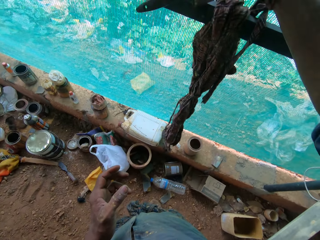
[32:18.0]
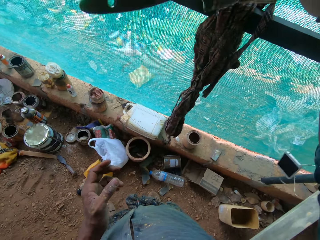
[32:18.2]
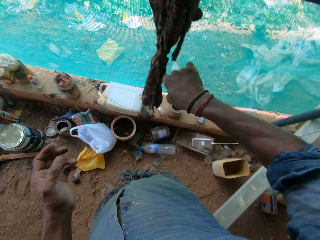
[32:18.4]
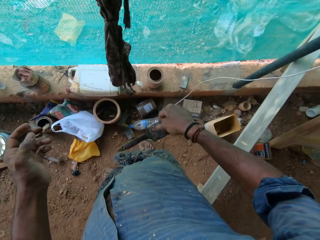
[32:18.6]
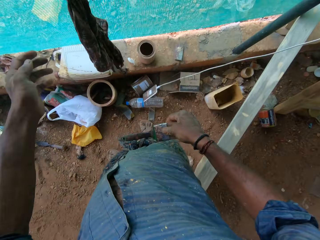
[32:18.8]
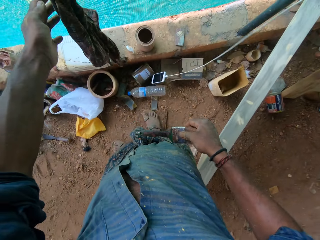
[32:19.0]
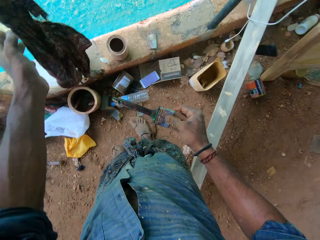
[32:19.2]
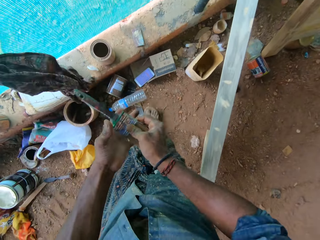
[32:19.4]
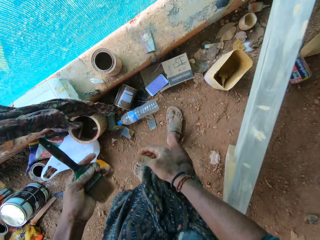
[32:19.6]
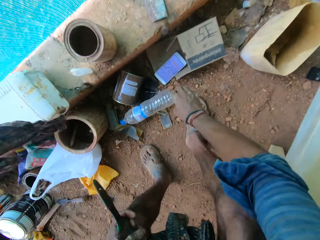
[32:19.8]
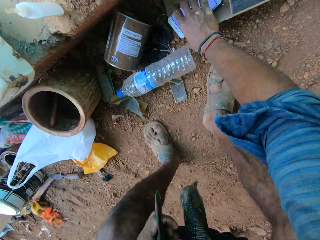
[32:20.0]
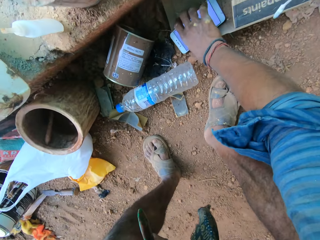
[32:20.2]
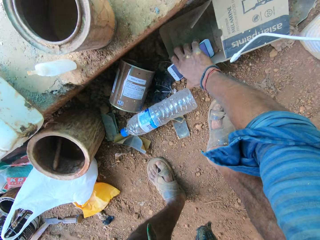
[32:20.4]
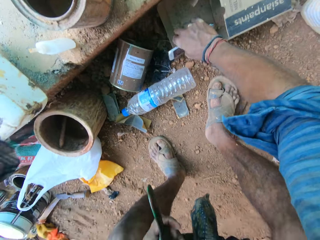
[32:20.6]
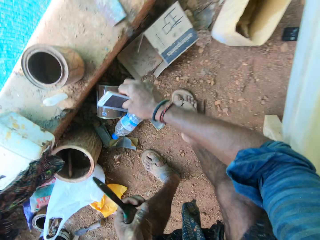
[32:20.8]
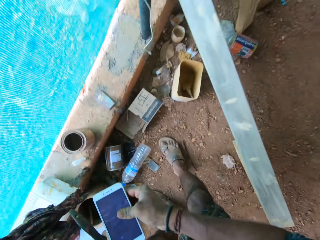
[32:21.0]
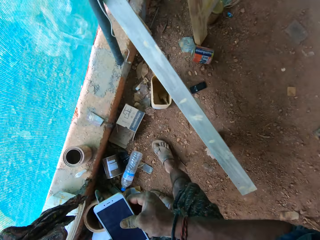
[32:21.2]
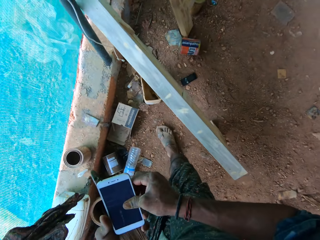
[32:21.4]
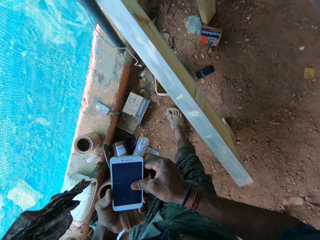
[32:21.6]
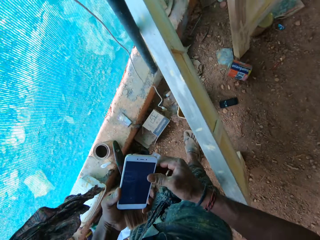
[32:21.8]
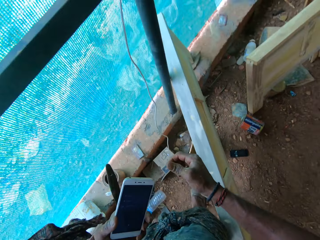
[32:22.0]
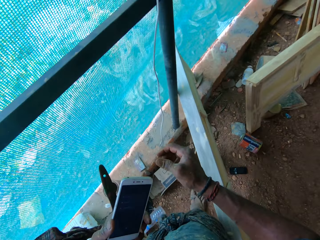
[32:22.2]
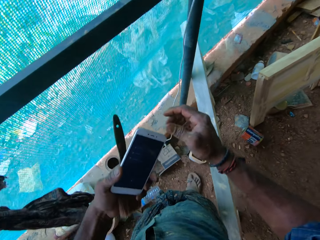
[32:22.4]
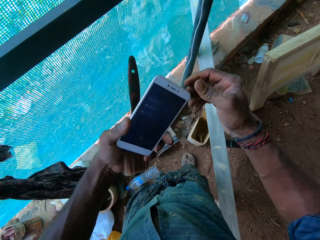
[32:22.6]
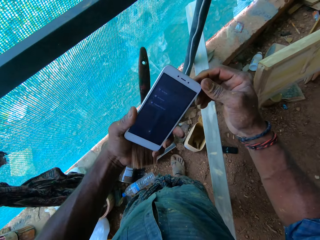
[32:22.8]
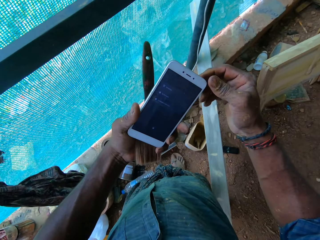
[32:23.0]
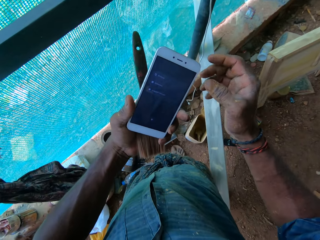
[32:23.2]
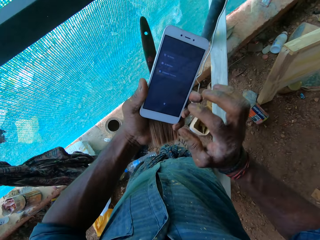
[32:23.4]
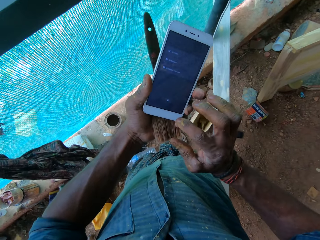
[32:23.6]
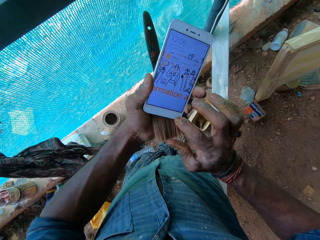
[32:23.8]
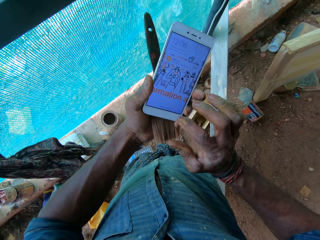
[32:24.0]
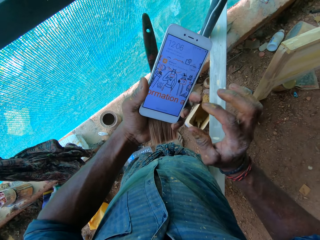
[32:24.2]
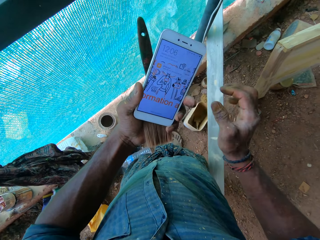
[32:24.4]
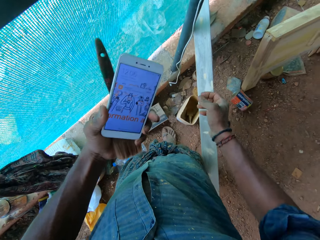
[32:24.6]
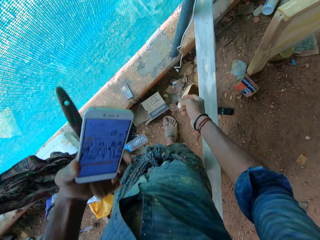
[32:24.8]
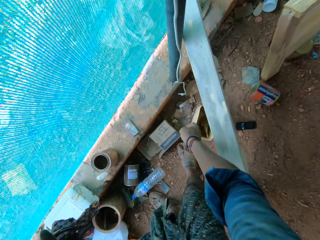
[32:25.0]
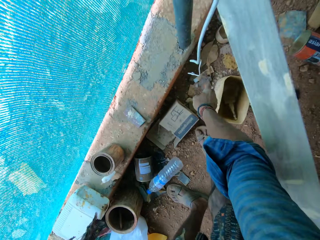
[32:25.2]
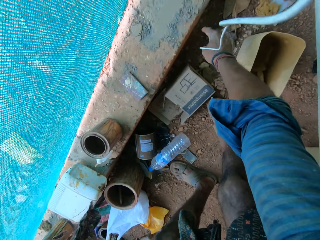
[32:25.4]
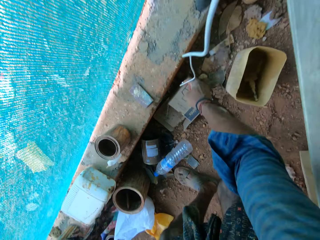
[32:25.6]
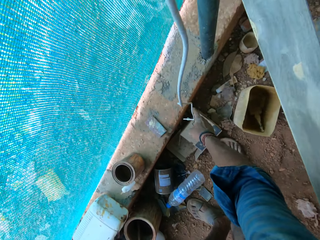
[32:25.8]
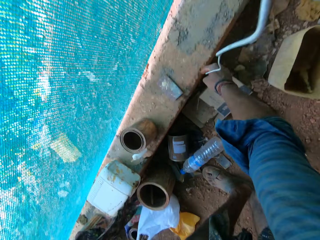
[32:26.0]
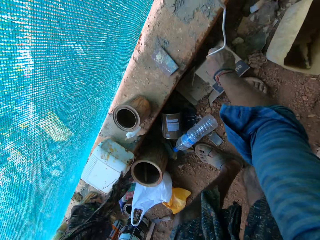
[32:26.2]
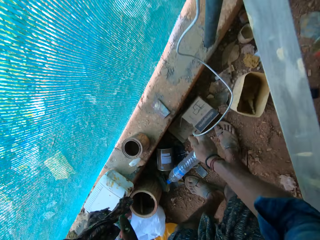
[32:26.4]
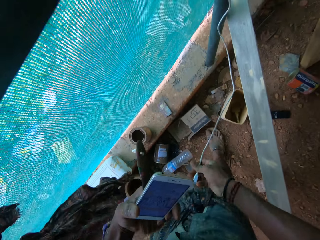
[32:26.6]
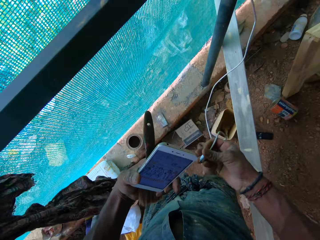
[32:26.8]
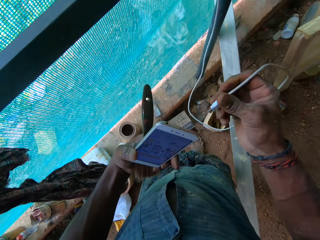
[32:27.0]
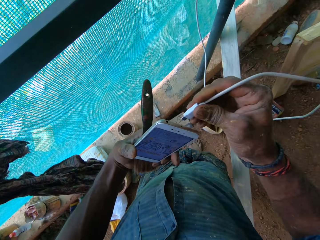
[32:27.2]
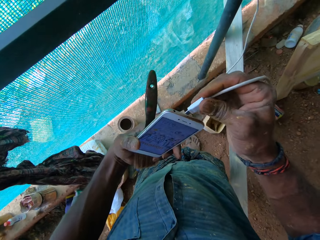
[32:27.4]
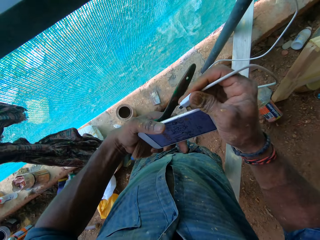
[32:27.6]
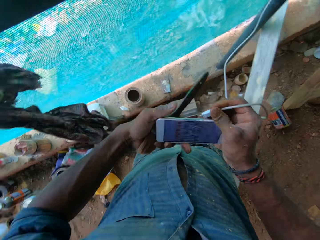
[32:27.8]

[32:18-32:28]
The camera wearer touches the piece of cloth with his left hand. He passes the paintbrush from his right hand to his left hand. He picks up a phone from the ground with his right hand. He holds the phone in his hands. He puts the phone on the left hand. He presses the phone with his right hand. He picks up a charger cord with his right hand.

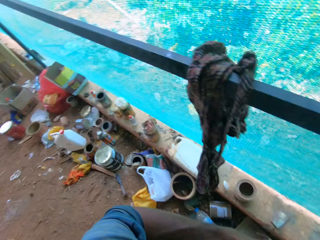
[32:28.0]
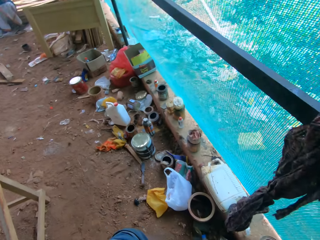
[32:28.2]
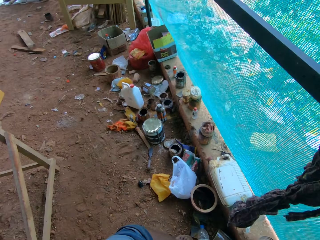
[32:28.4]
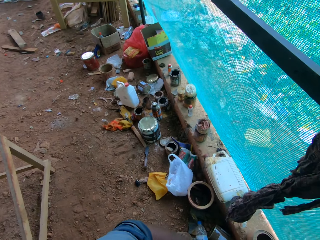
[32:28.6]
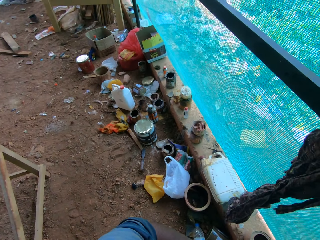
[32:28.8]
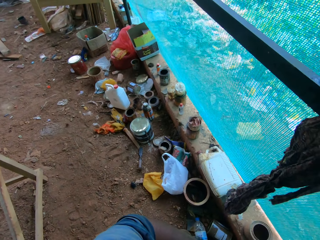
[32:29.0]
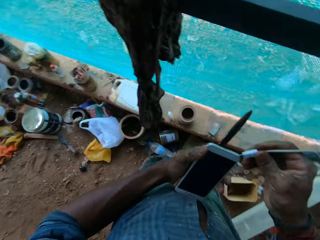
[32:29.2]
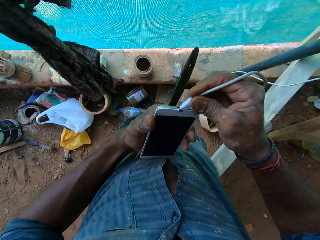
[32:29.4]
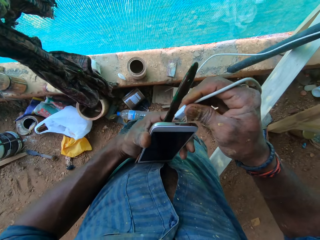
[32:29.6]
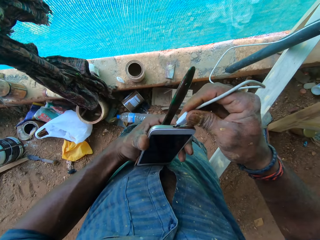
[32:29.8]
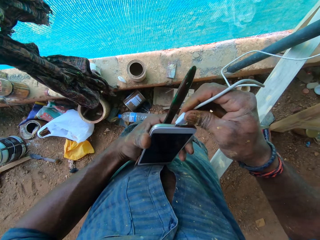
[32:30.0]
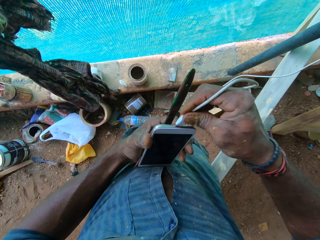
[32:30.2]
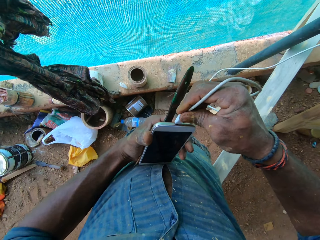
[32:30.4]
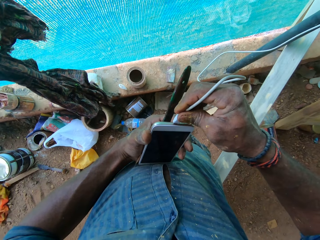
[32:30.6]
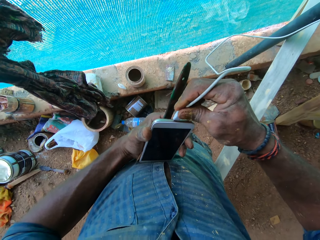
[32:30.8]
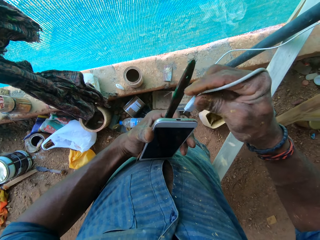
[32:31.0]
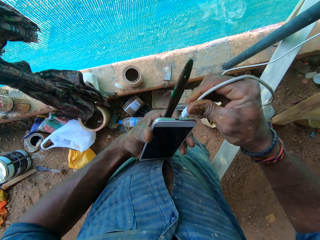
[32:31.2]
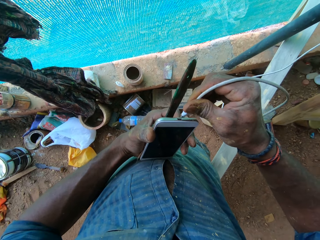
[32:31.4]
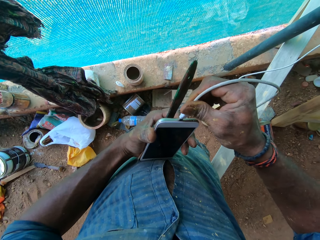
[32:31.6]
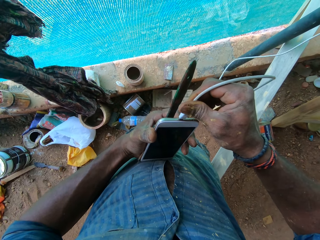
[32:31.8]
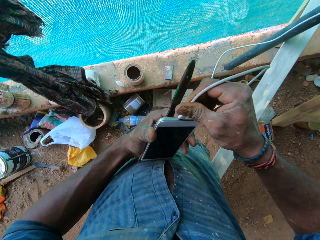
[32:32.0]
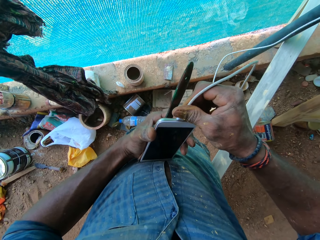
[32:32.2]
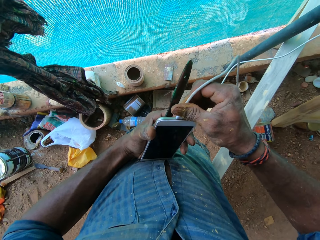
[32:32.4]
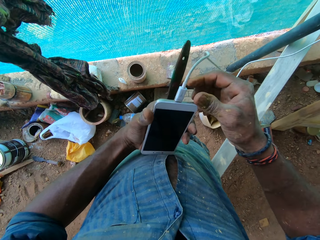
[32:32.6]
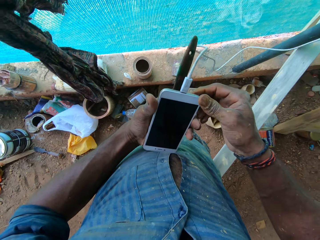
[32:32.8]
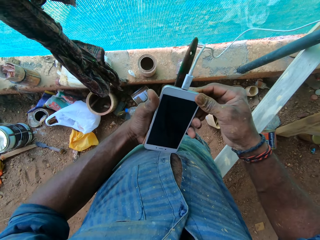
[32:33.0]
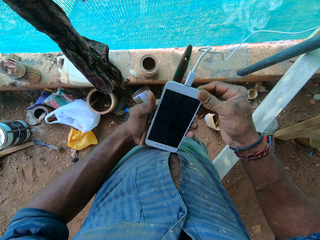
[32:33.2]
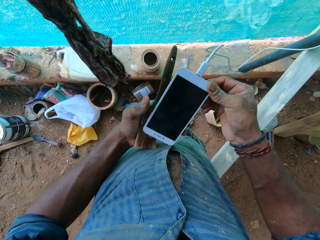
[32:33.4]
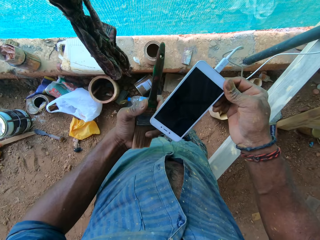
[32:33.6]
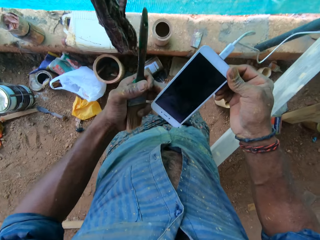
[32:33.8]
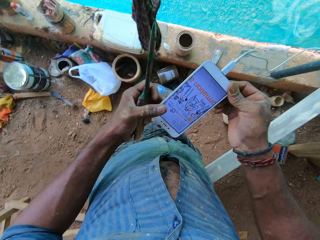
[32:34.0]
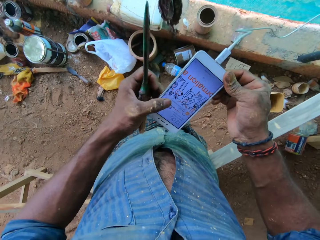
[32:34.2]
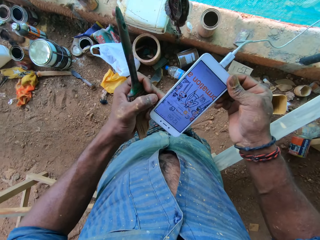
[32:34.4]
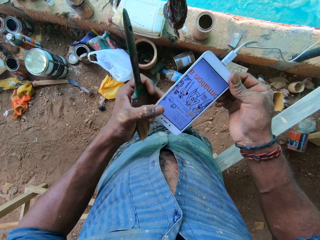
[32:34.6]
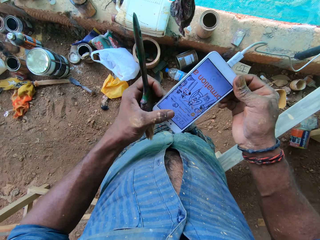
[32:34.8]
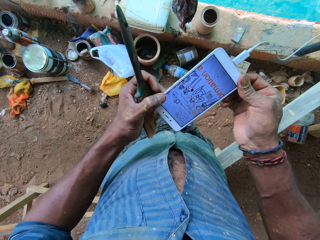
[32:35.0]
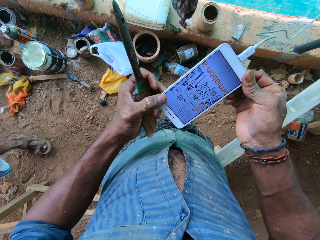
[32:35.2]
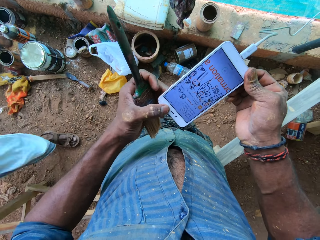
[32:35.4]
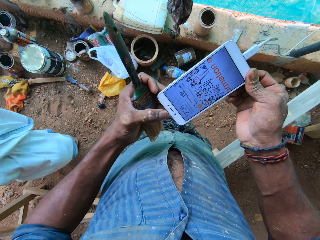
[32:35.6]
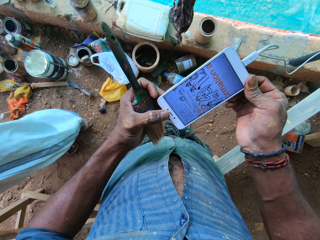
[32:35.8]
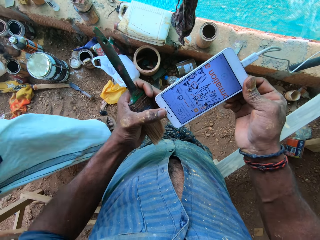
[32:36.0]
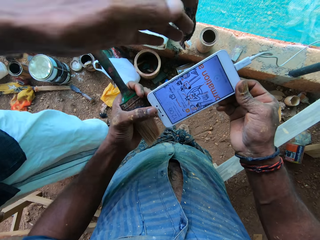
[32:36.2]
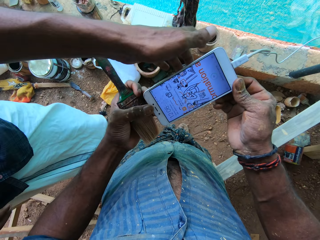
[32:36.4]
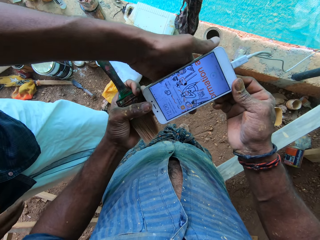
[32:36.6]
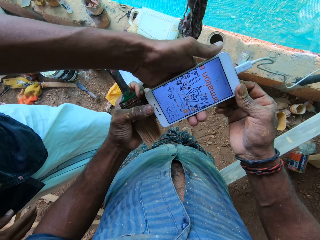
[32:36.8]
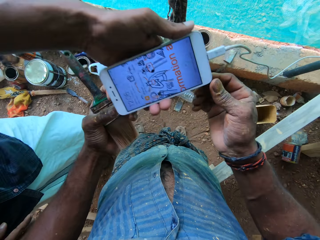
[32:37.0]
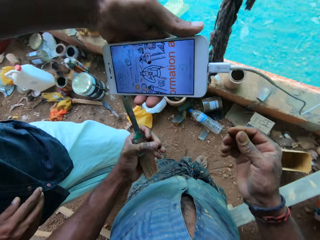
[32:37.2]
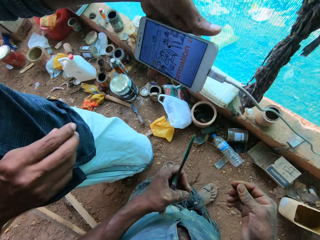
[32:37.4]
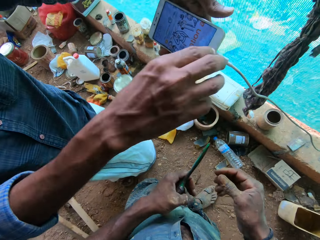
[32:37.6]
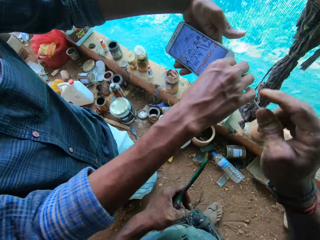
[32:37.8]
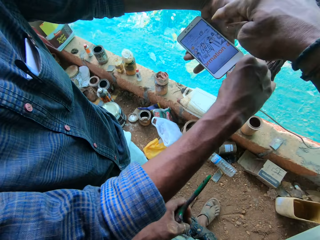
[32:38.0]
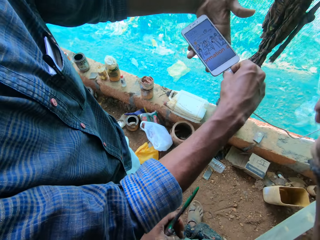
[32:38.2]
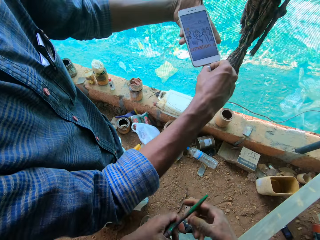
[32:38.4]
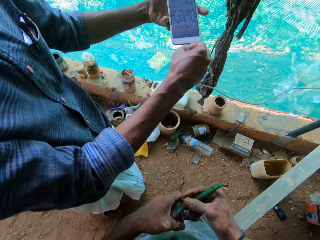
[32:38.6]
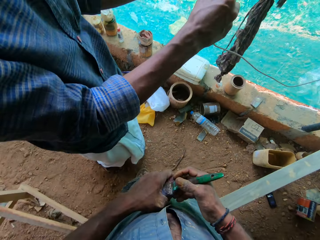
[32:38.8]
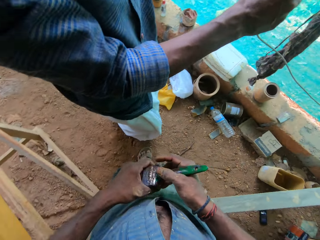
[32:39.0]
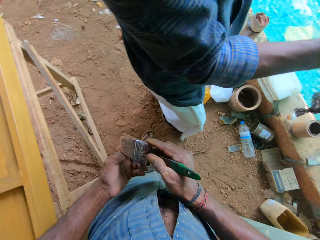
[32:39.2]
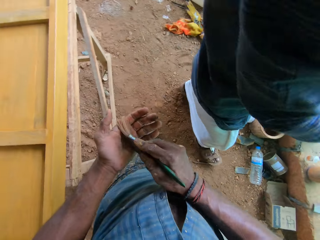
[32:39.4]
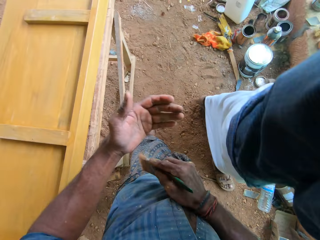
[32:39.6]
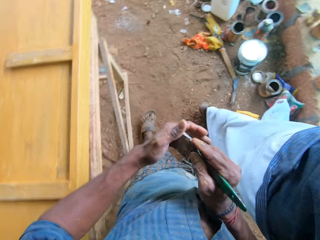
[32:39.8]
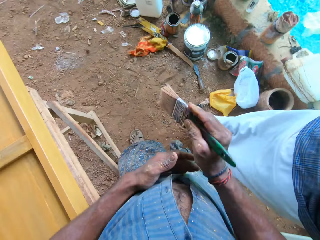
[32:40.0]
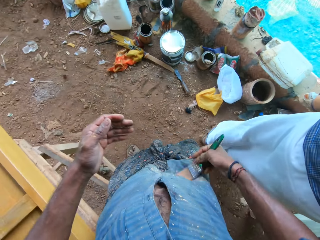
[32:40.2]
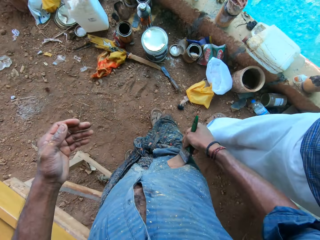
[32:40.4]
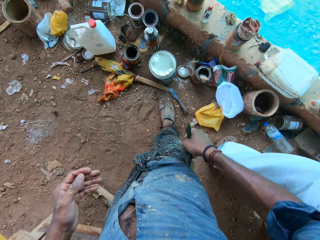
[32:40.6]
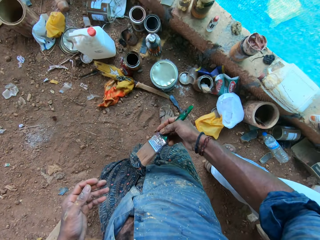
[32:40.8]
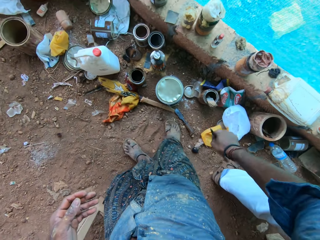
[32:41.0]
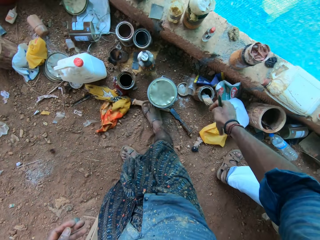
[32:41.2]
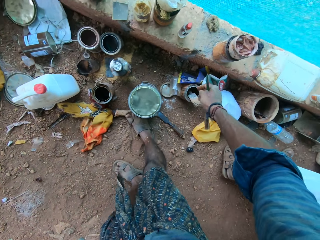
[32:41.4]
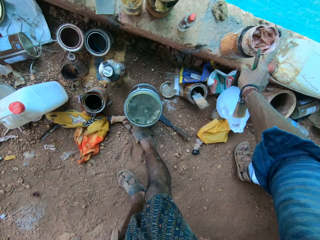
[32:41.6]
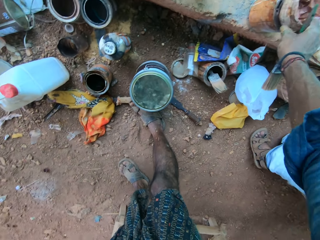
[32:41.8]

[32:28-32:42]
The camera wearer charges the phone with the charger cord in his right hand. He puts the charger cord in the phone. He operates the phone with his left hand. He interacts with a man. The man collects the phone from the camera wearer with his left hand. The man adjusts the charger cord with his right hand. The camera wearer points a finger. He holds the paintbrush in his right hand. He cleans the paintbrush in his right hand with his left hand. He walks. He cleans the paintbrush in his right hand on a dress on his body.
